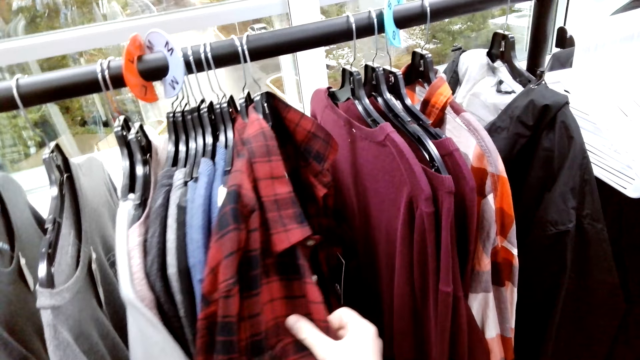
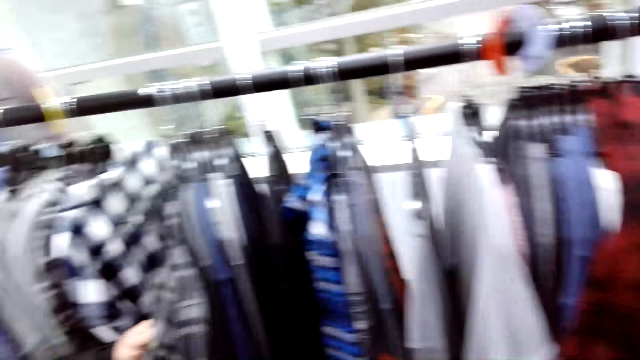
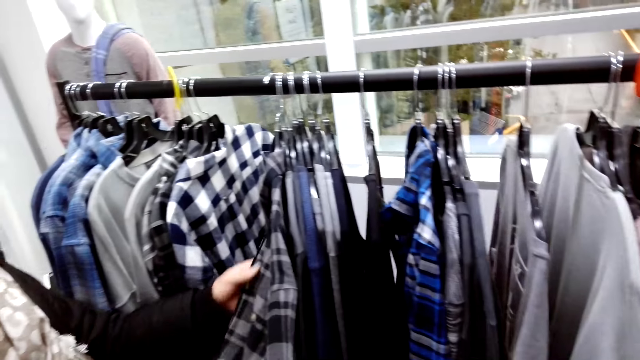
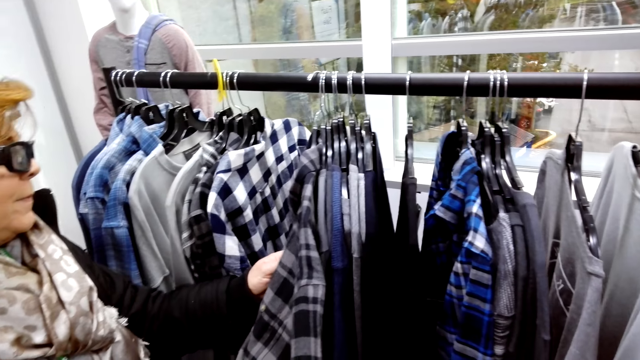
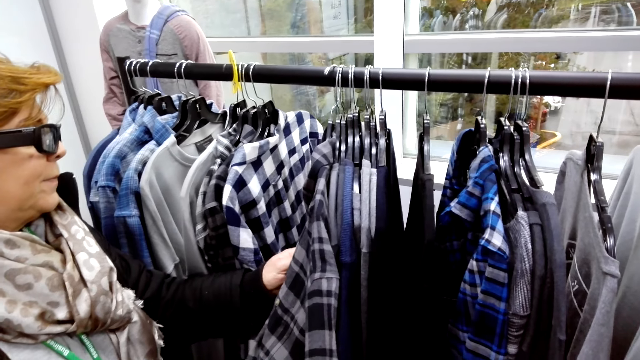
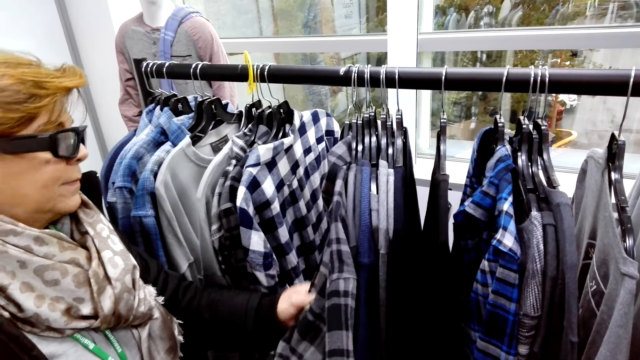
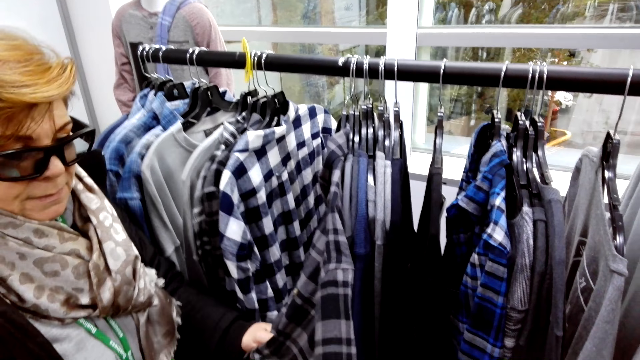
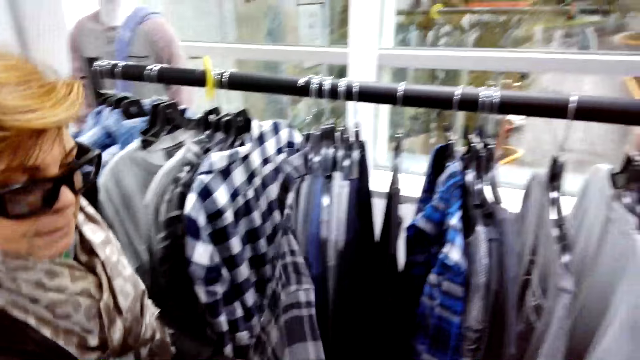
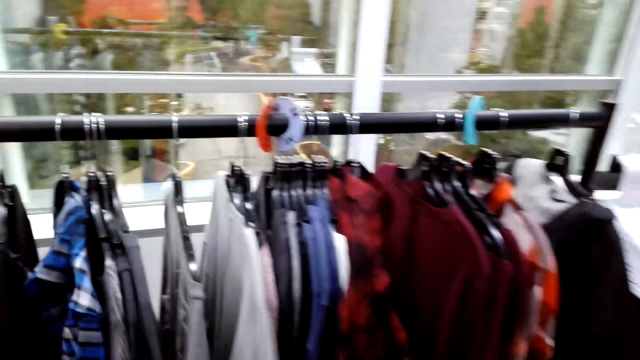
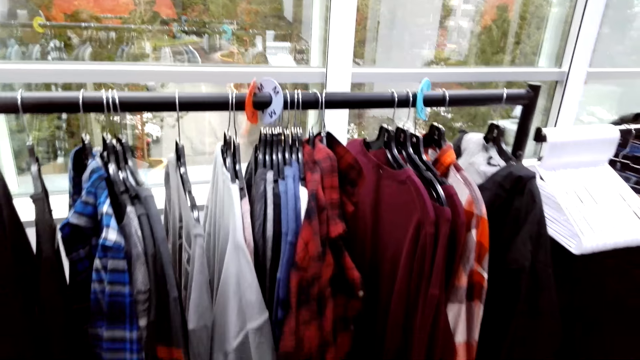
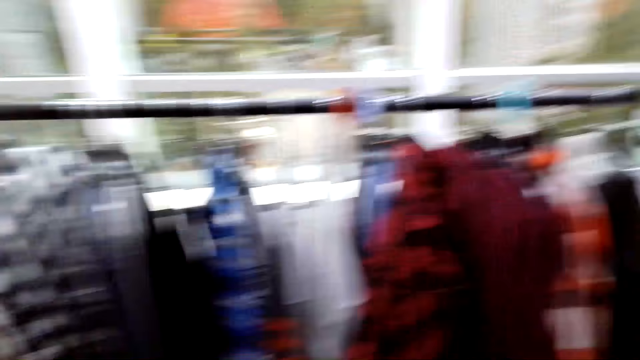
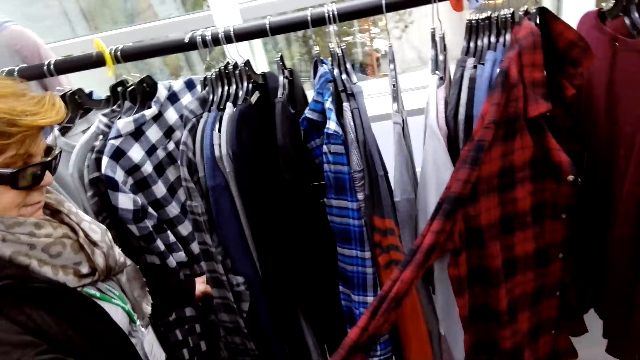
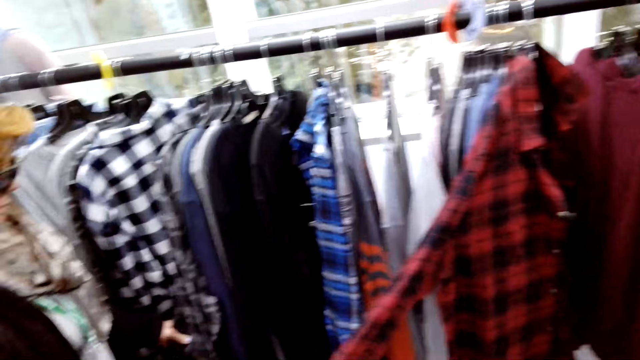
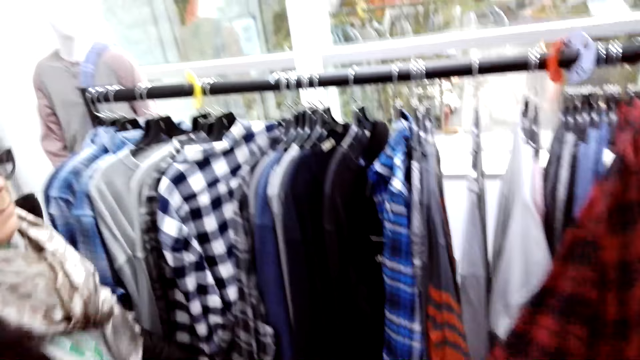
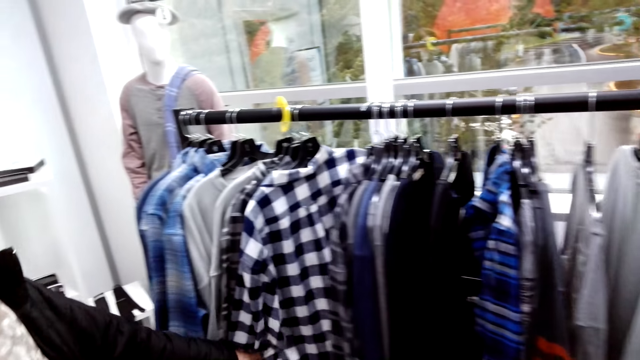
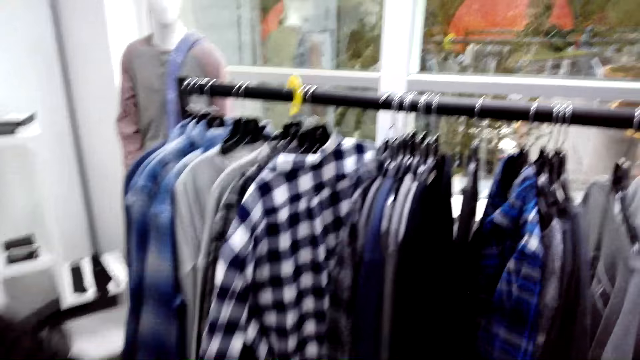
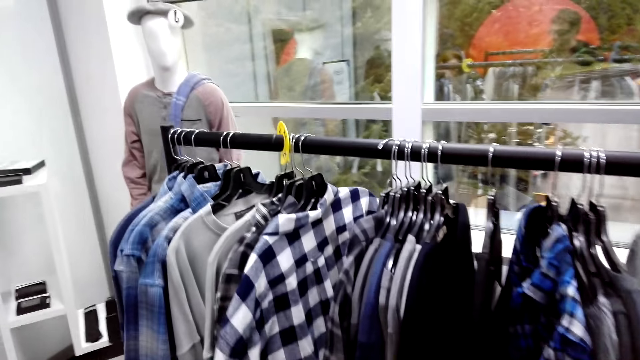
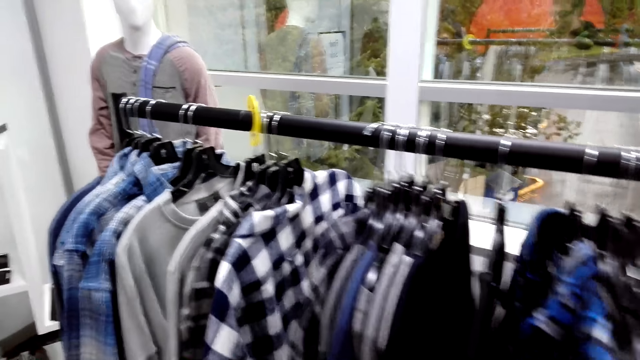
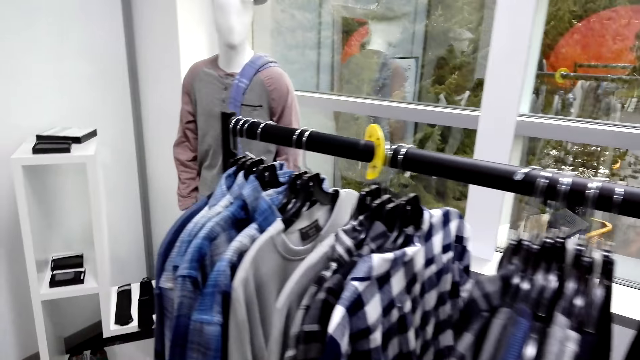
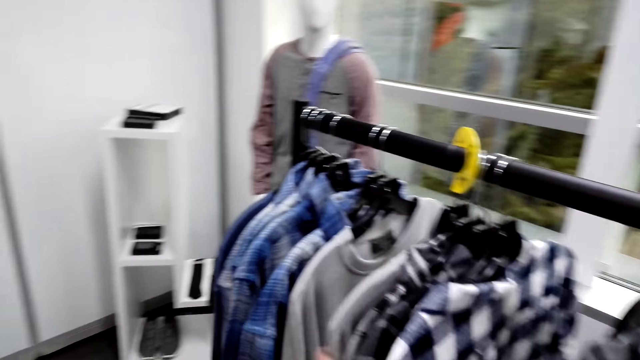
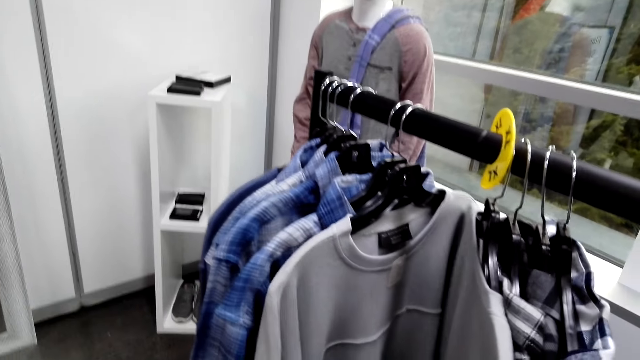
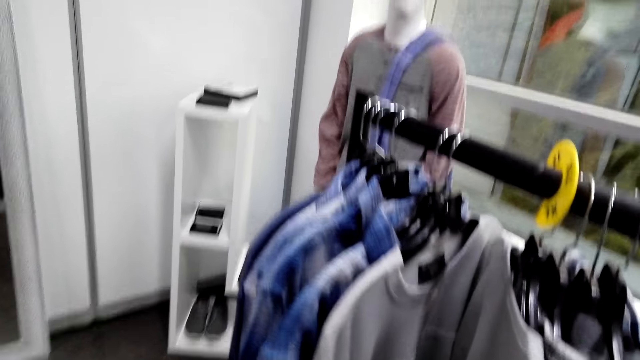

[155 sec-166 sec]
A woman touches a shirt on a hanger.

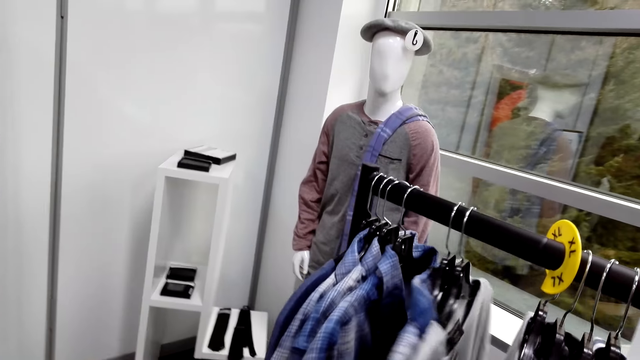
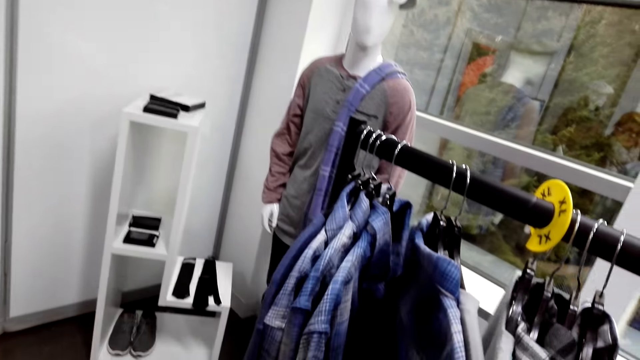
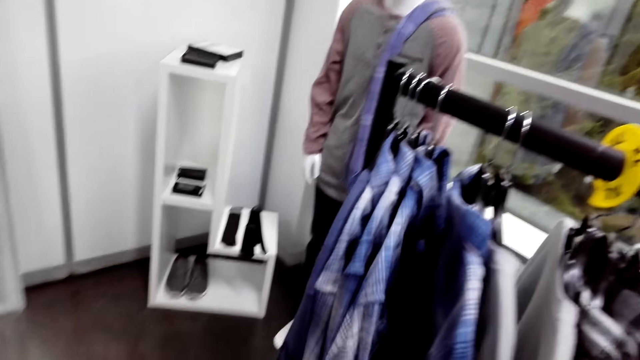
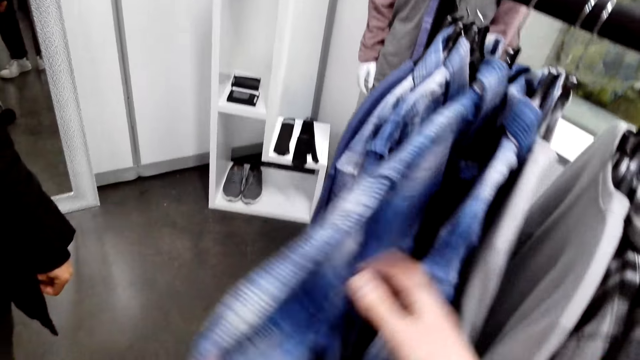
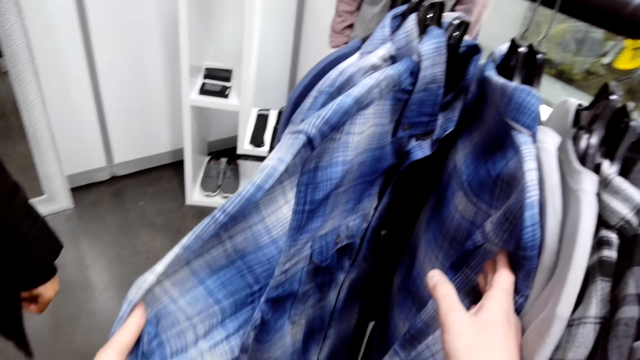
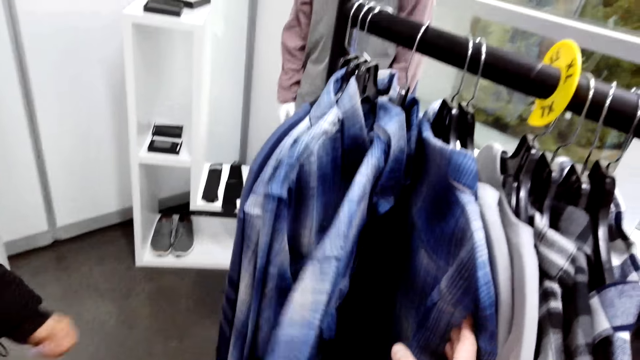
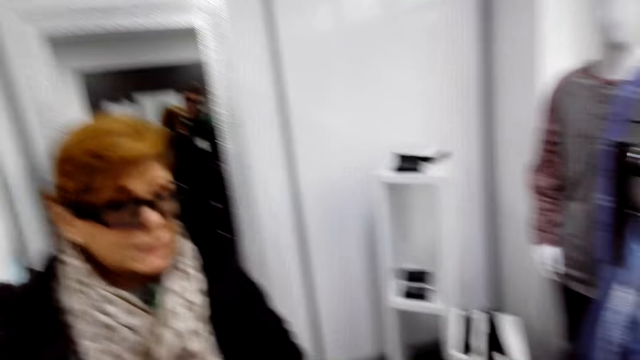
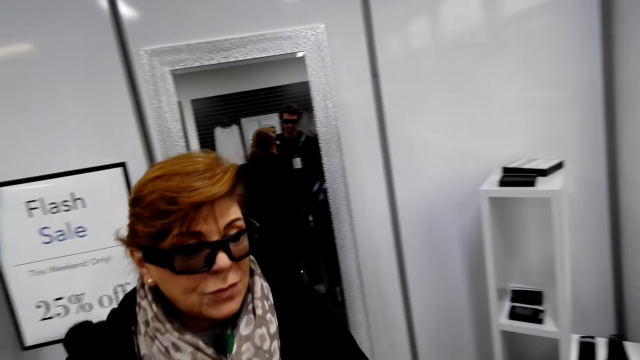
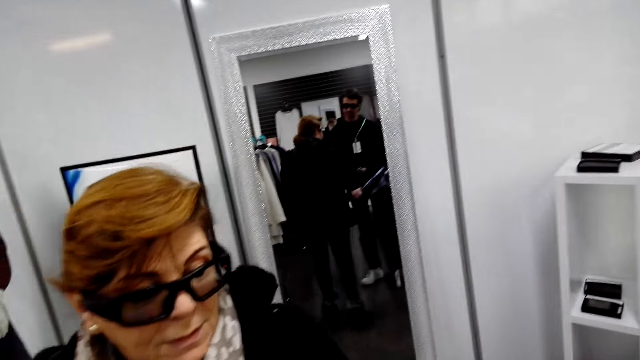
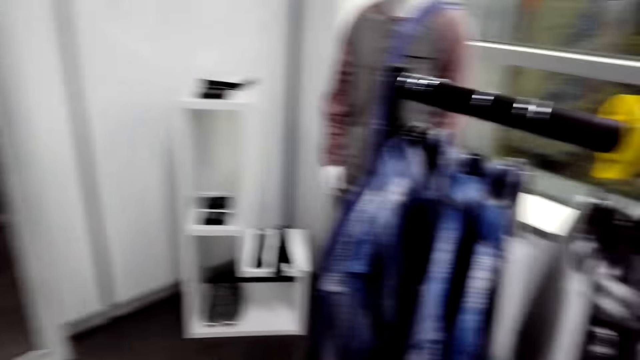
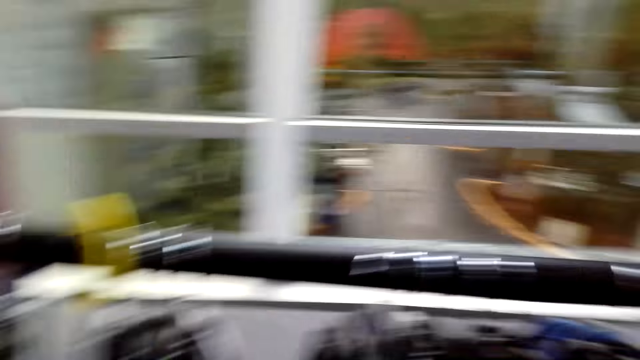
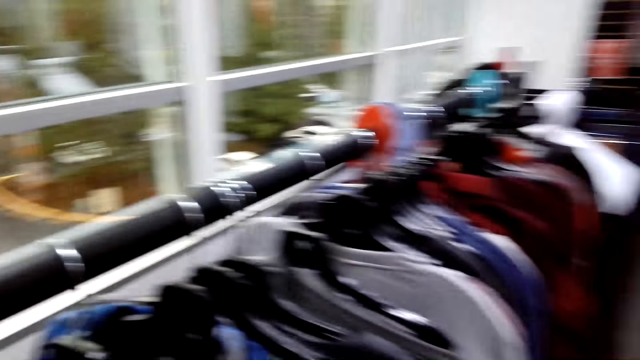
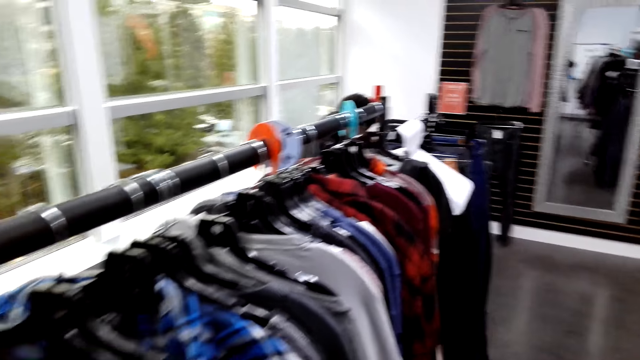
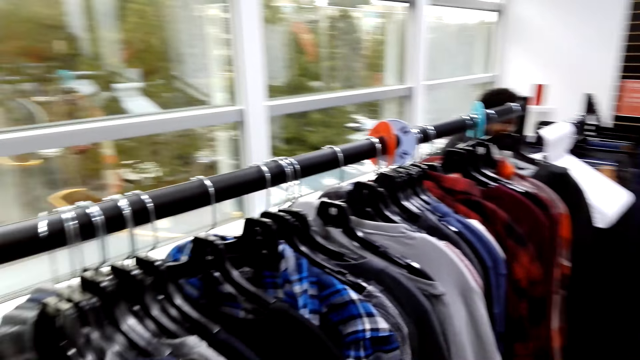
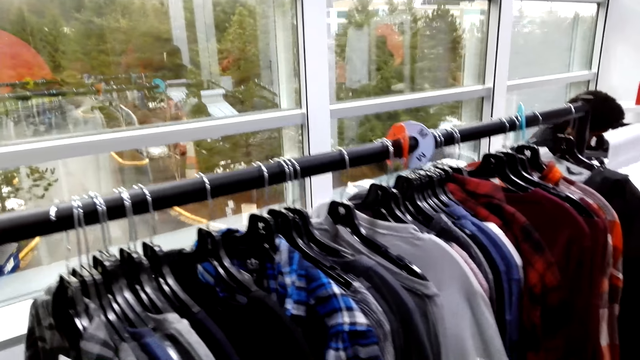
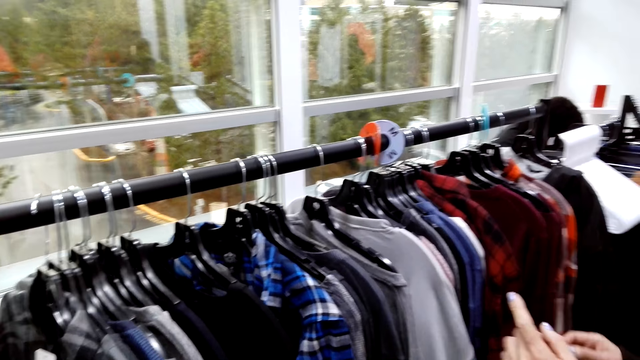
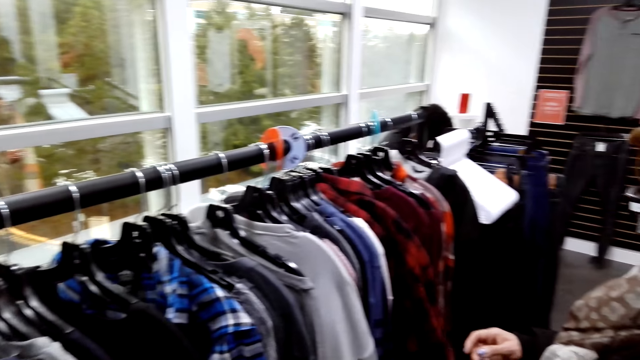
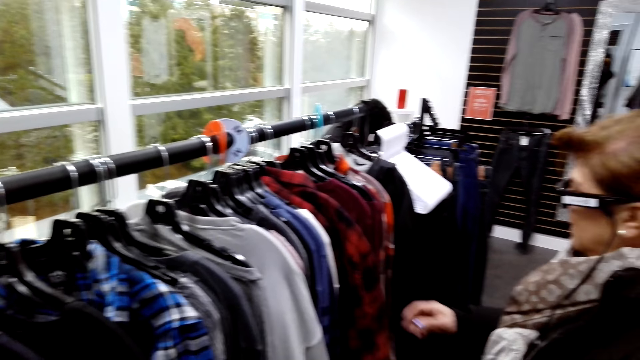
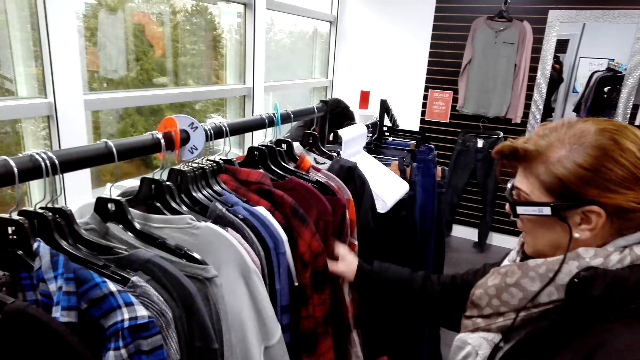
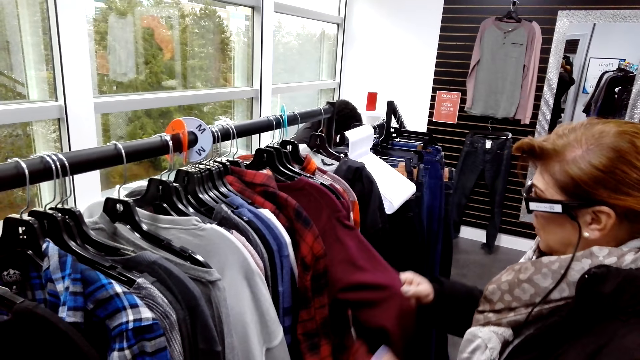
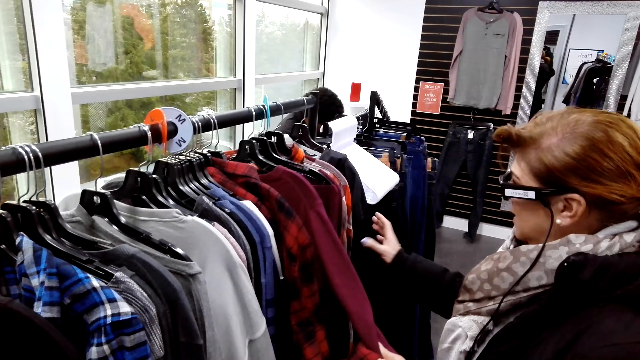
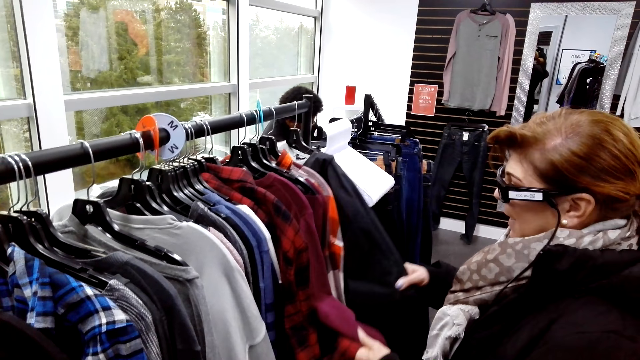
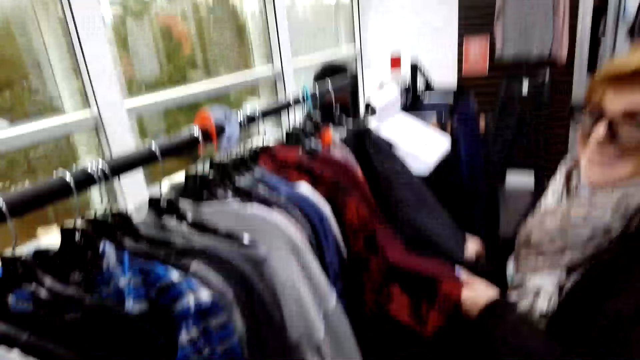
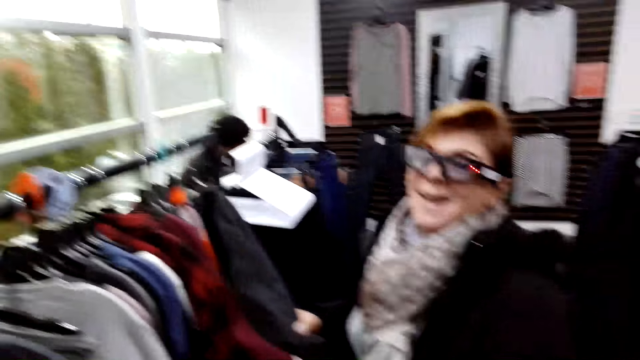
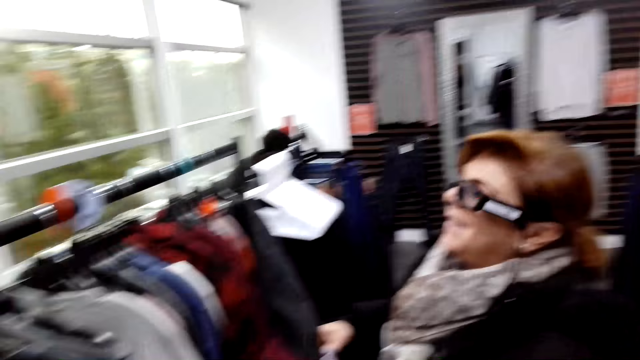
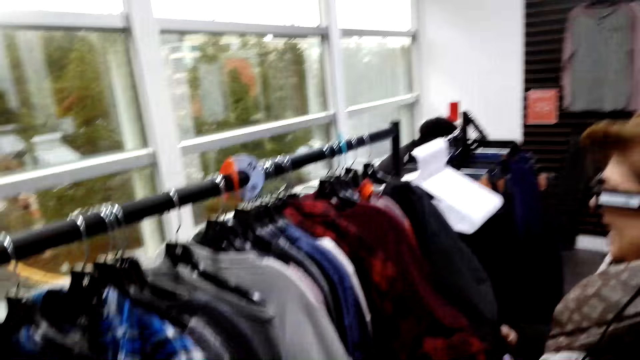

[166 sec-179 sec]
A woman sways a hand. The woman walks around a boutique. The woman checks for shirts on hangers.
